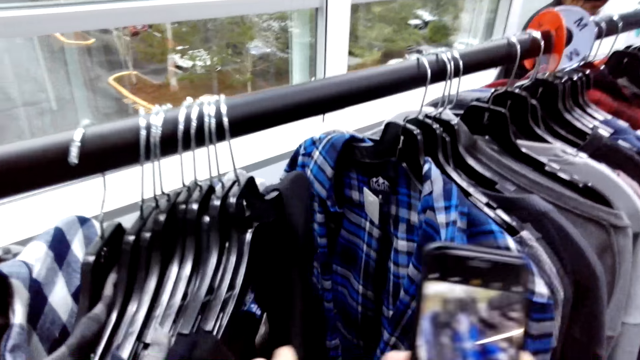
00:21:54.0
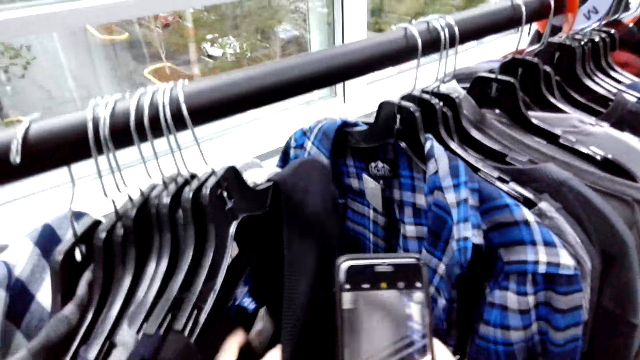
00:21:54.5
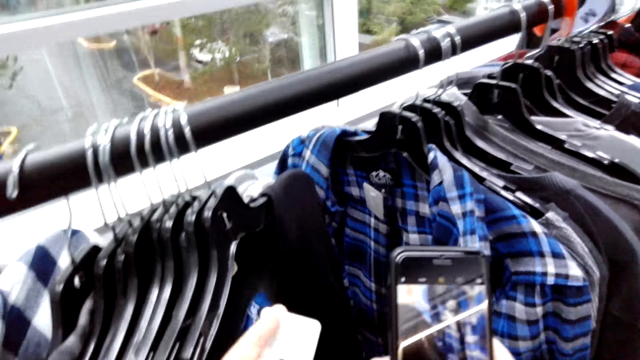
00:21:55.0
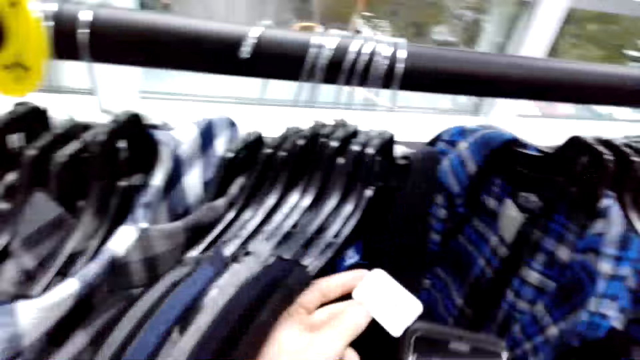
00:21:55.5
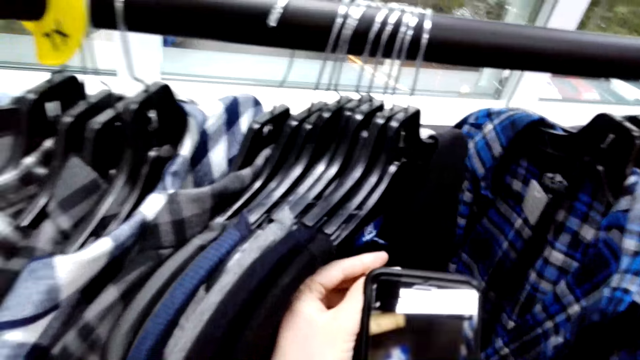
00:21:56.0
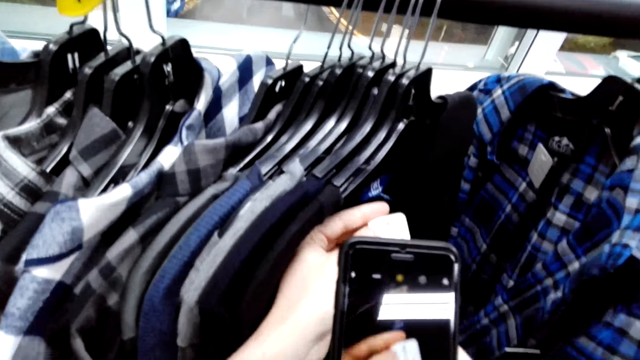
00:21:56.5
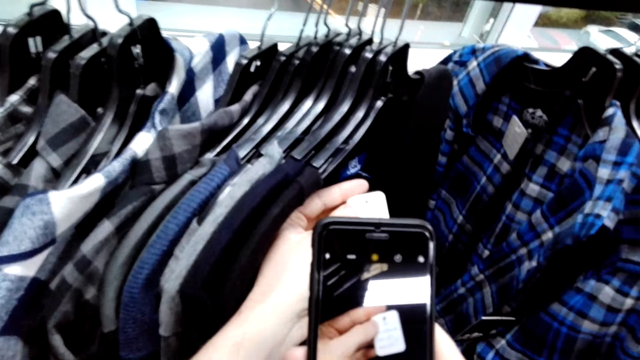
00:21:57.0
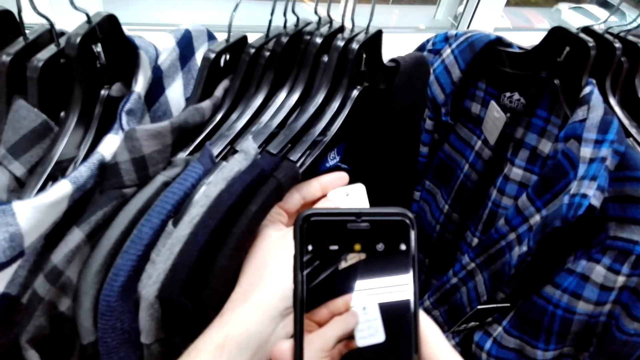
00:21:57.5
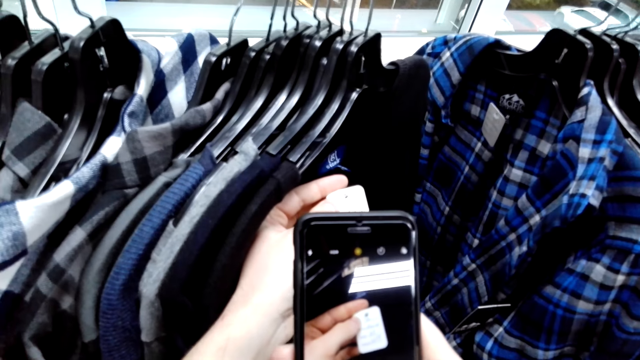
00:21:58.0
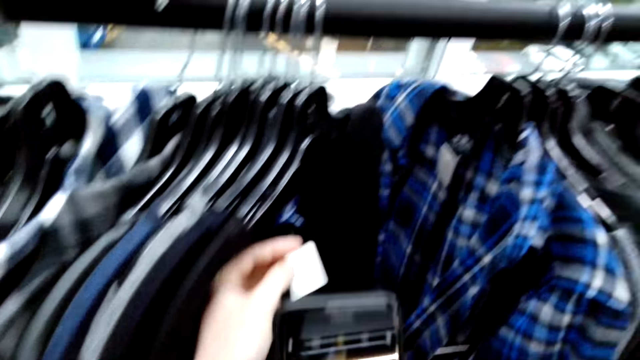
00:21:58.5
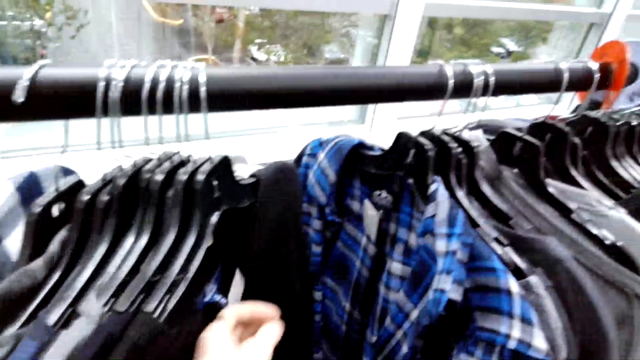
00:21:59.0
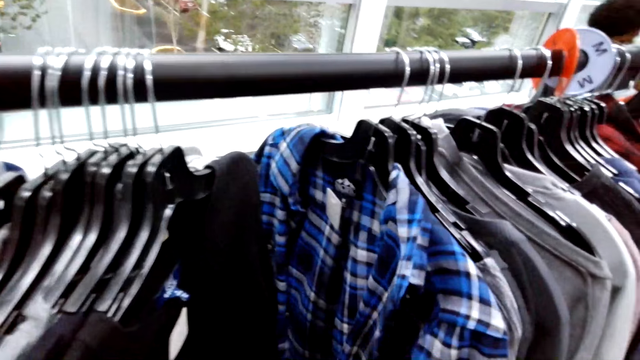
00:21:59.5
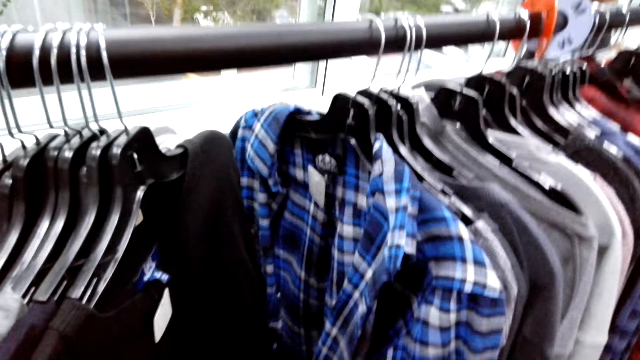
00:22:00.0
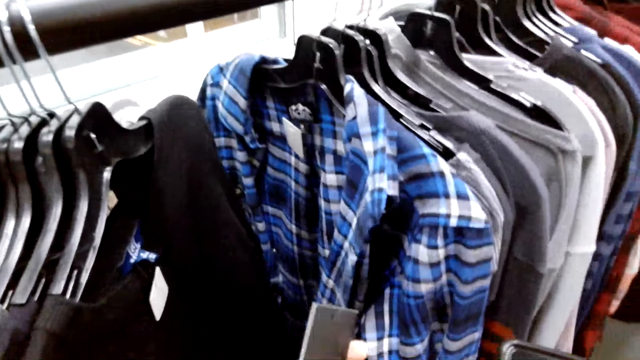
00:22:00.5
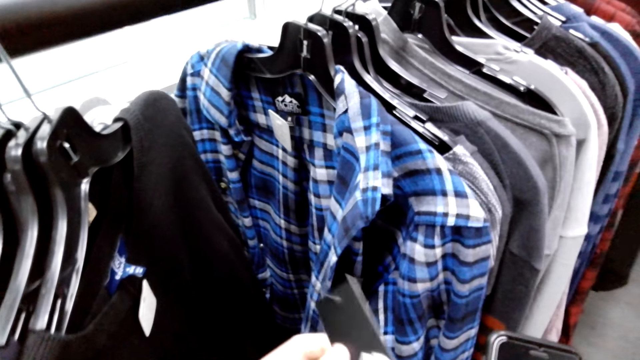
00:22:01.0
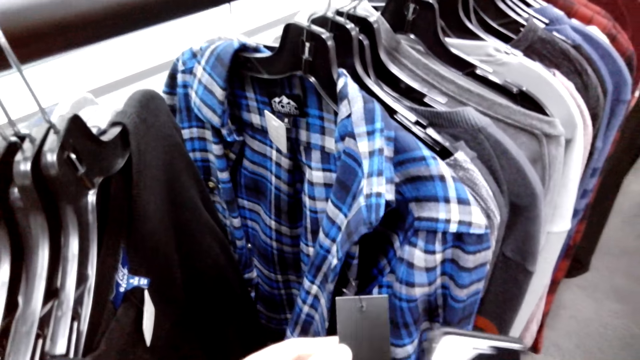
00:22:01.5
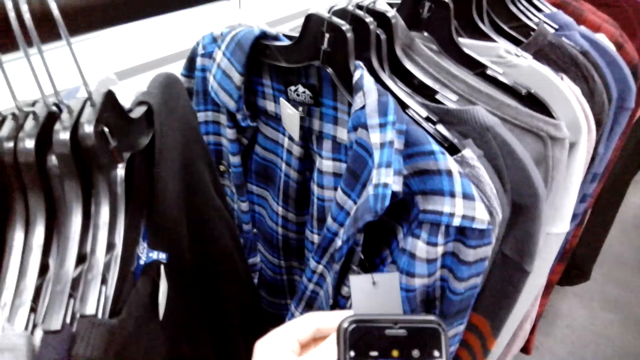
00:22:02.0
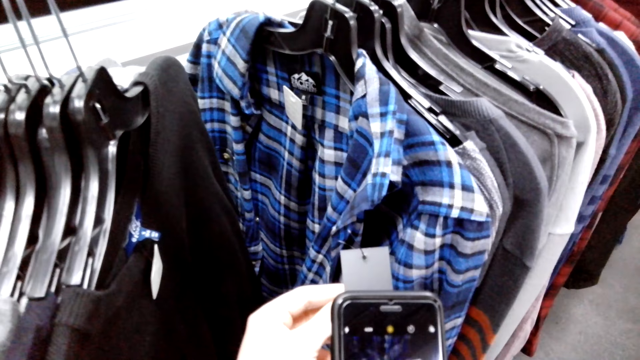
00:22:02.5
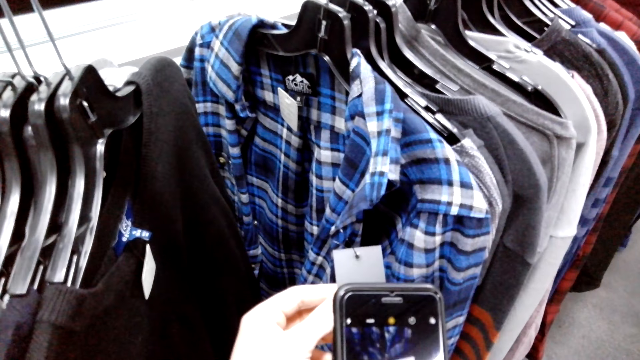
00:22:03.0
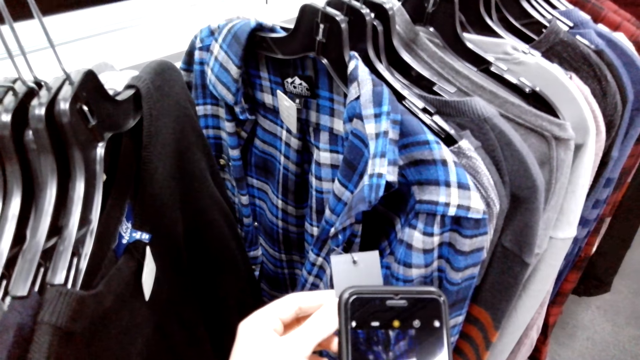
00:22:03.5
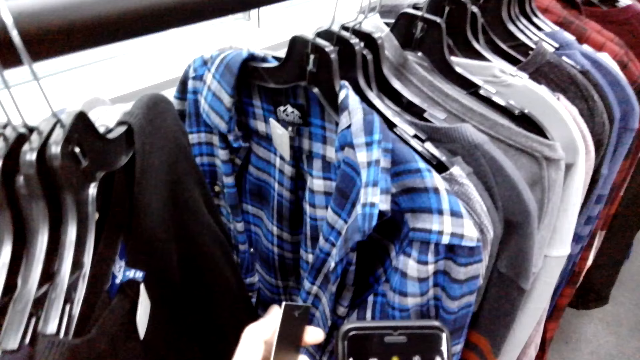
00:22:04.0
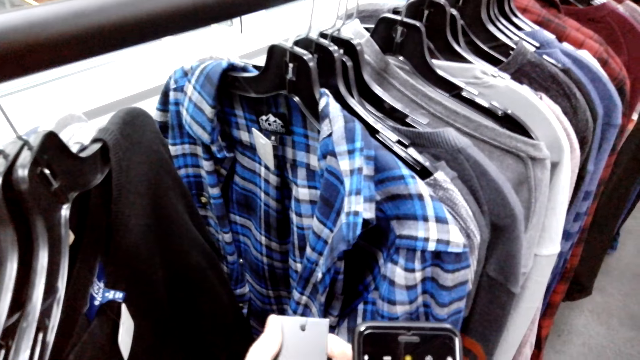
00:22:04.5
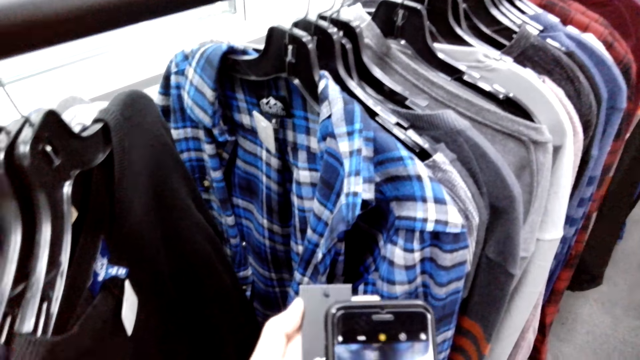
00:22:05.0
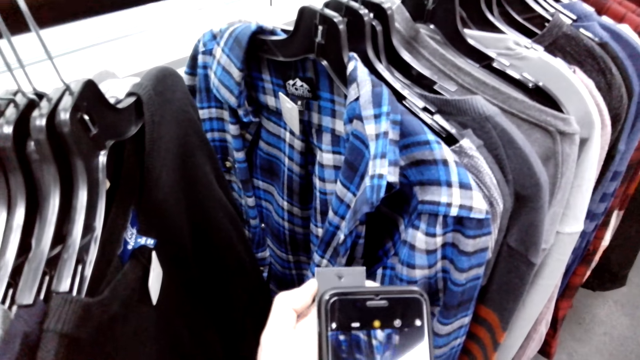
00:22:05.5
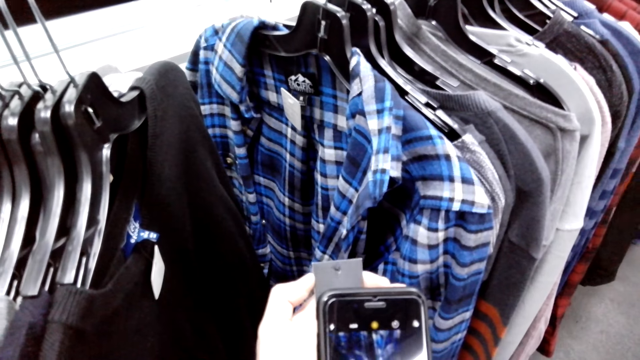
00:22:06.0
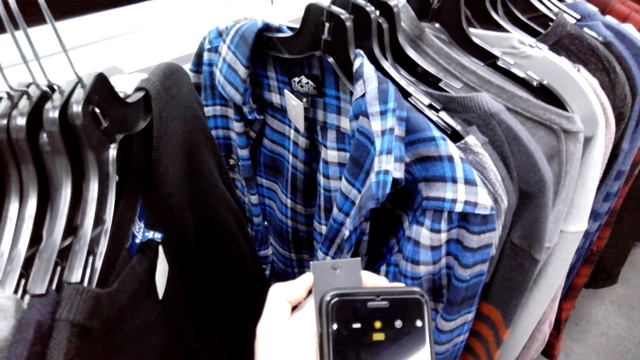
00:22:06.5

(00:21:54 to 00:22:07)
The camera wearer holds a cloth tag. They use the phone.

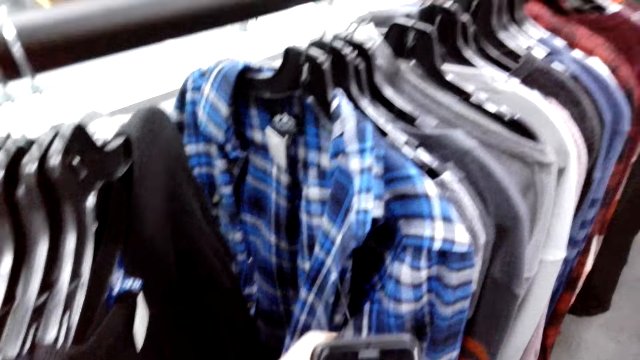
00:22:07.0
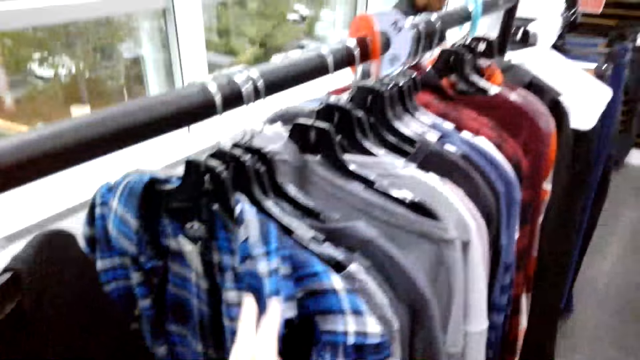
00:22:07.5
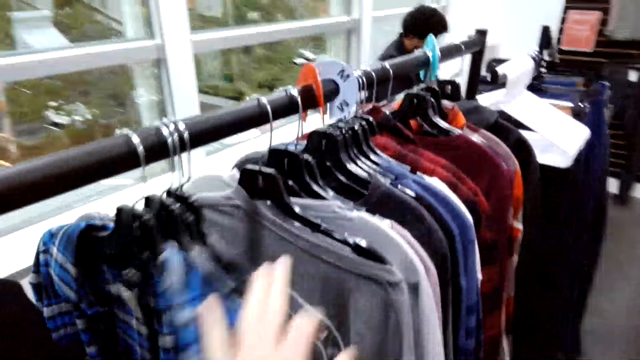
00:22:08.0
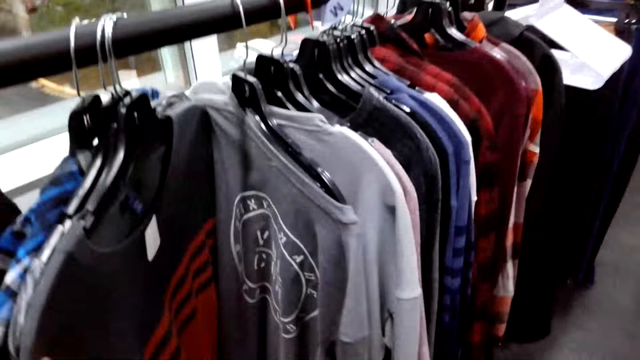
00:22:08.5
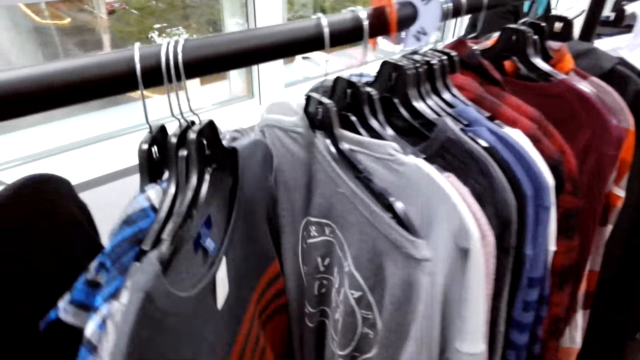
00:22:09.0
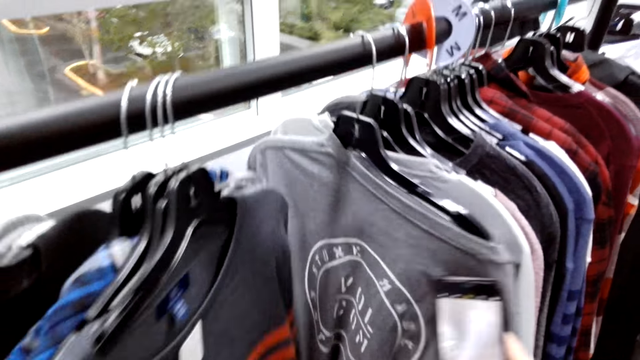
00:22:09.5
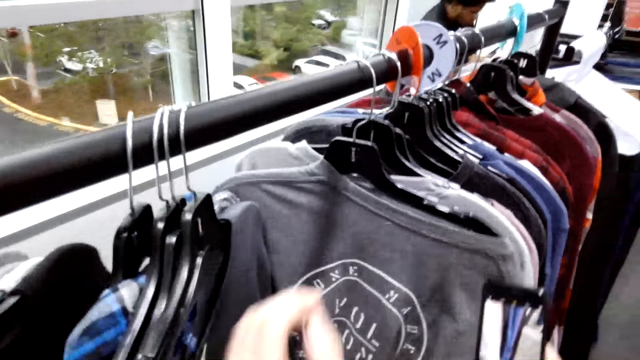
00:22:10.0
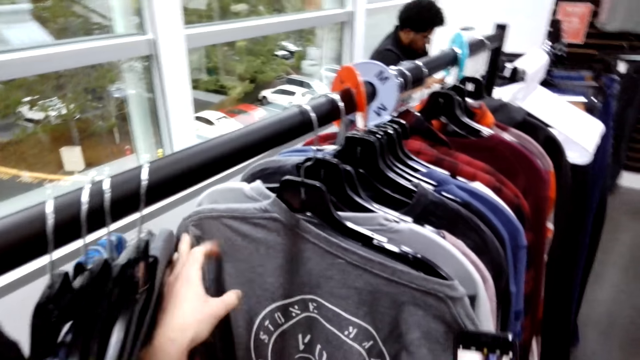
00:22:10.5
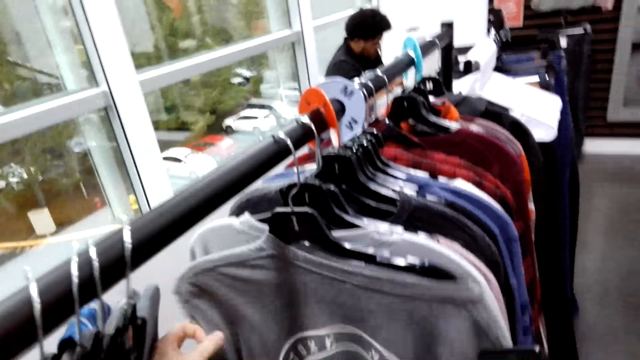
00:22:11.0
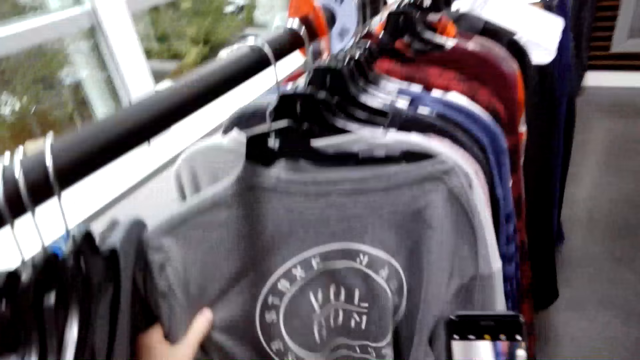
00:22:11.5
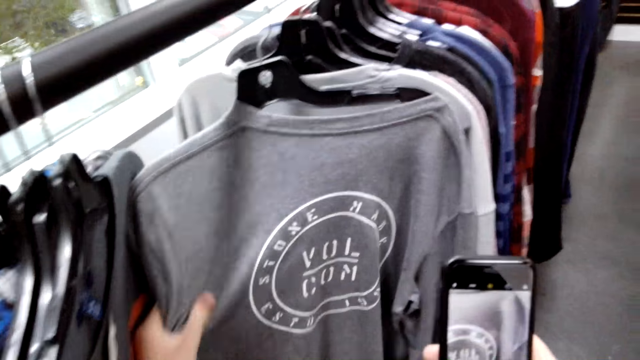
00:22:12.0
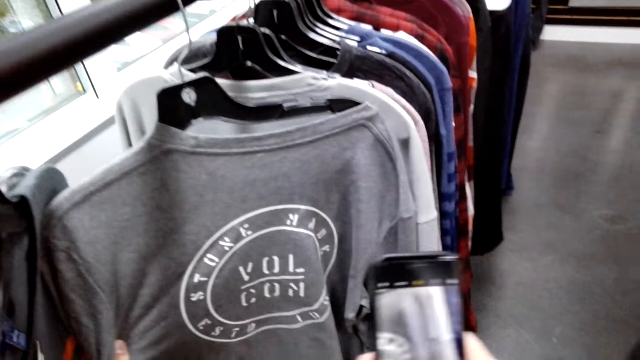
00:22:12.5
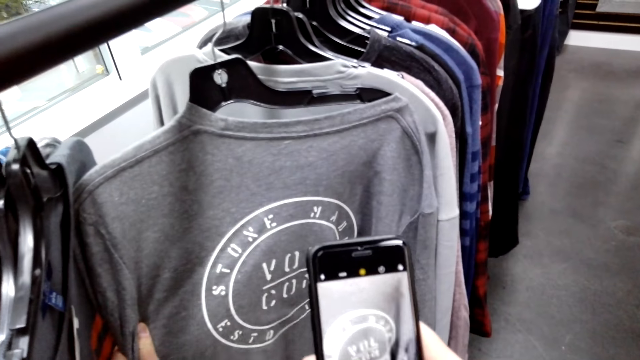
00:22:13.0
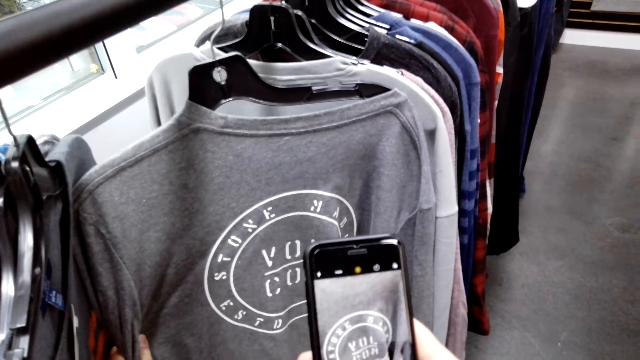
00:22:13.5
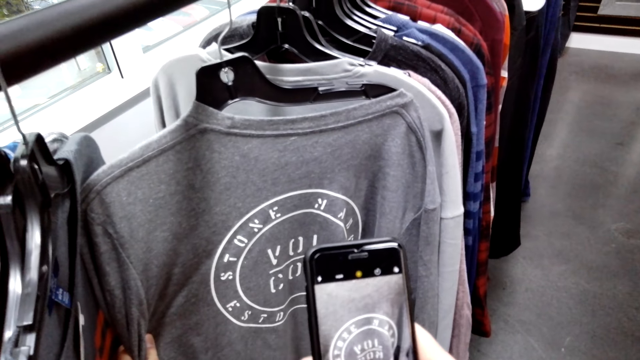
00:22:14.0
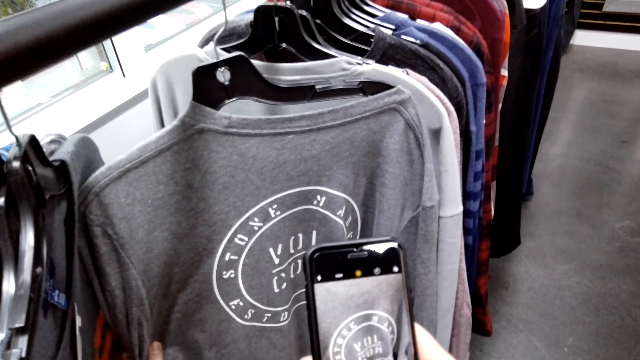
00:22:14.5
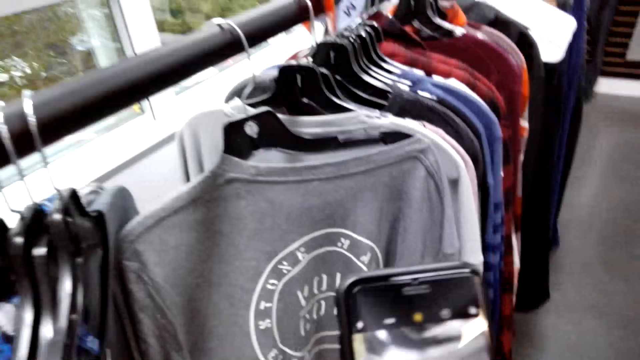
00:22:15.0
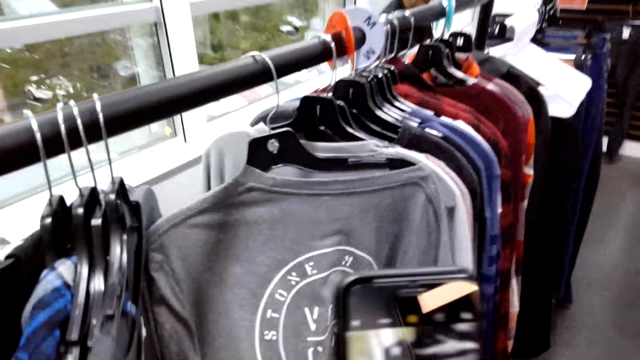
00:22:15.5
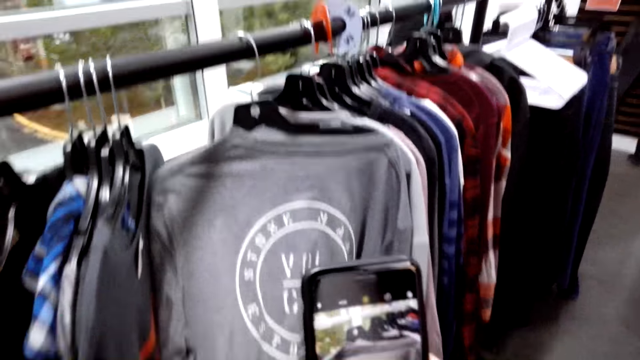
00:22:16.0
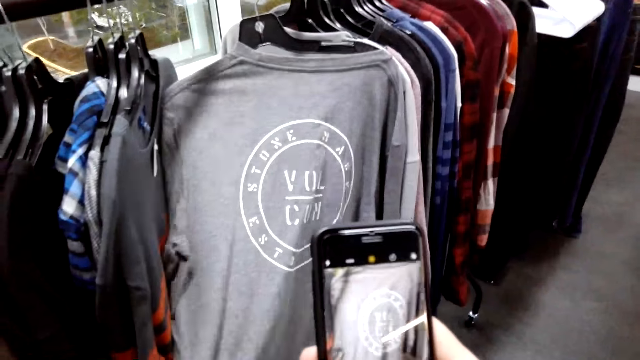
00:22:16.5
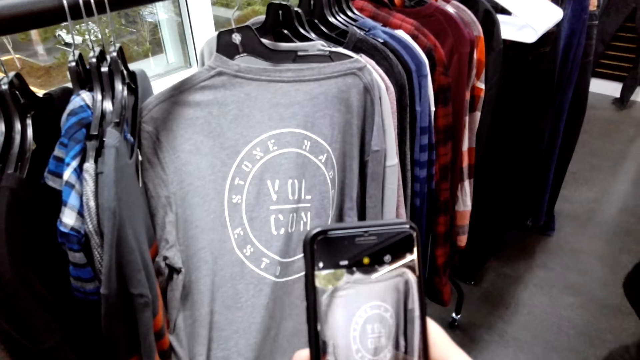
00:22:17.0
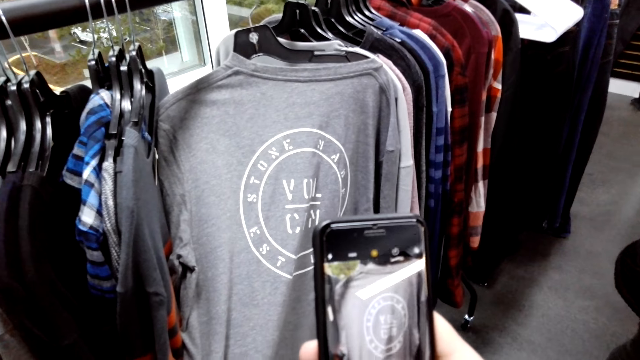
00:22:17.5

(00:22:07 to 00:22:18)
The camera wearer moves the clothes. They pull the cloth. They hold a t-shirt. They use the phone and take a photo.
